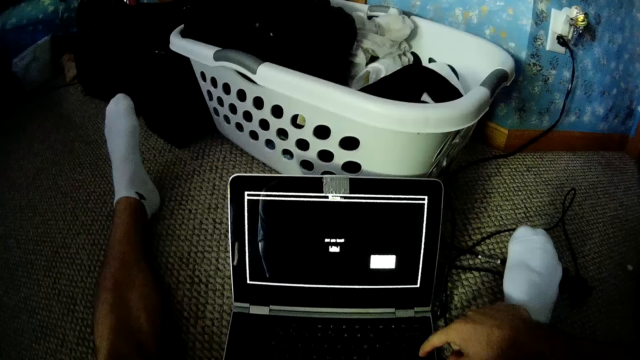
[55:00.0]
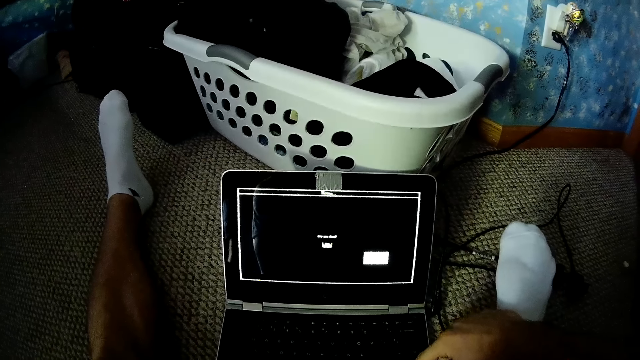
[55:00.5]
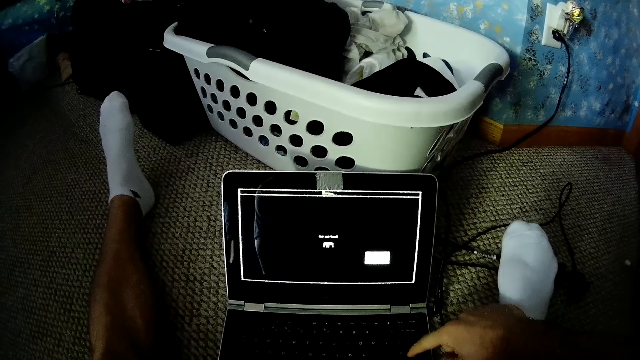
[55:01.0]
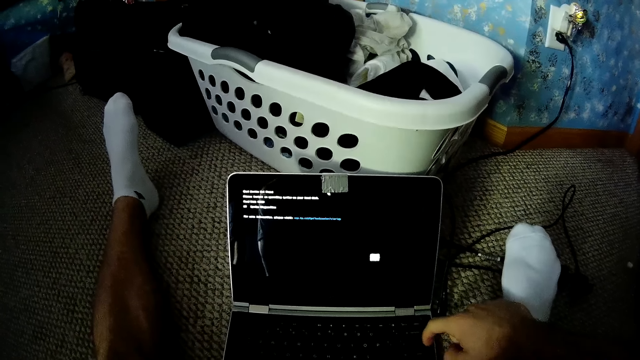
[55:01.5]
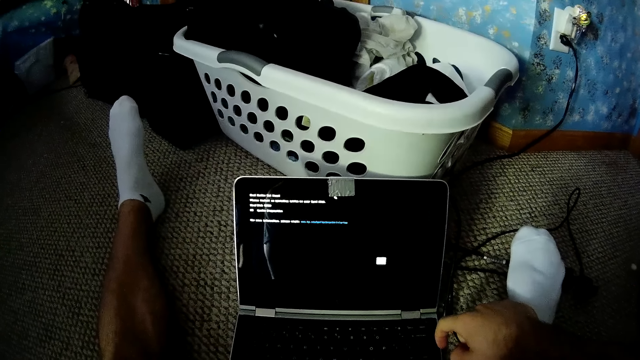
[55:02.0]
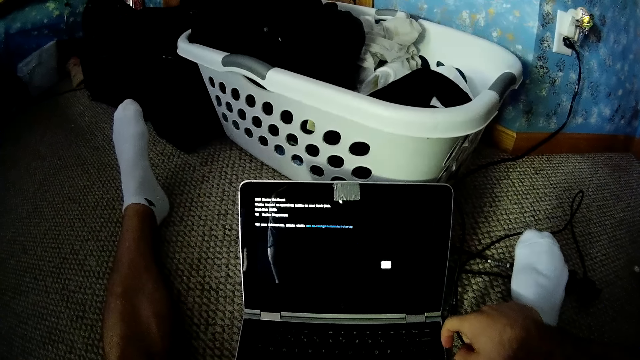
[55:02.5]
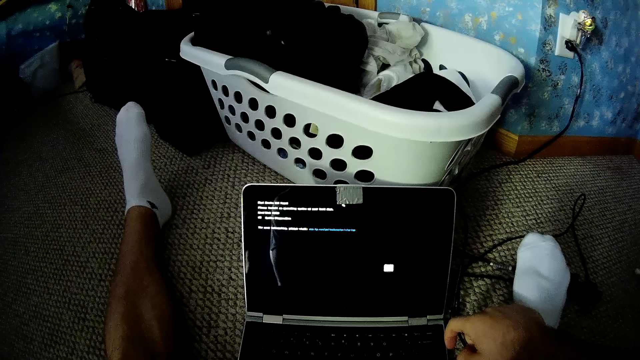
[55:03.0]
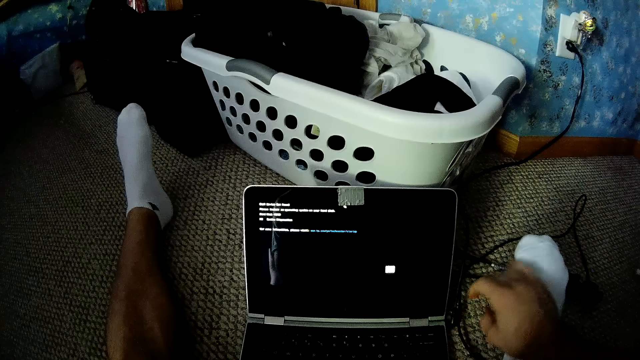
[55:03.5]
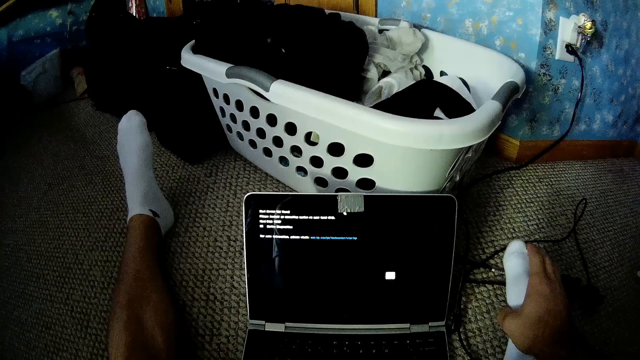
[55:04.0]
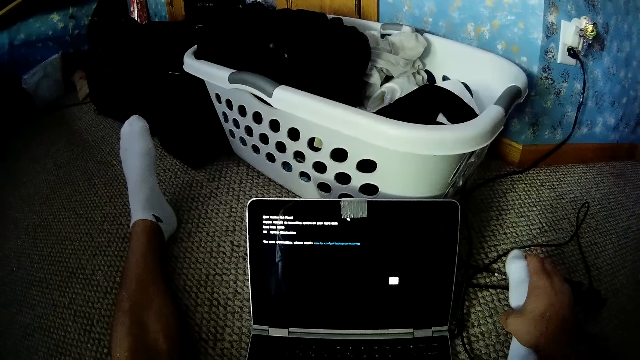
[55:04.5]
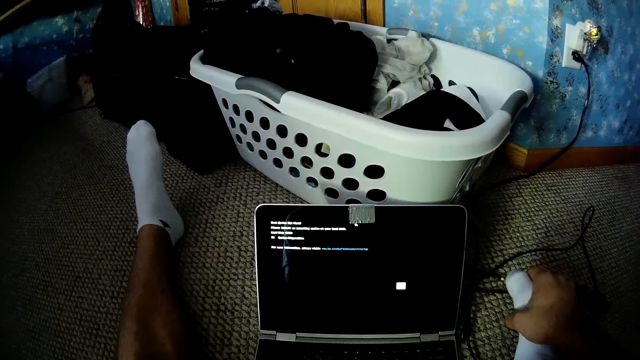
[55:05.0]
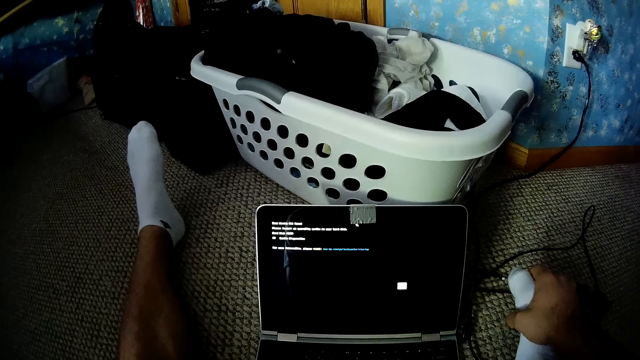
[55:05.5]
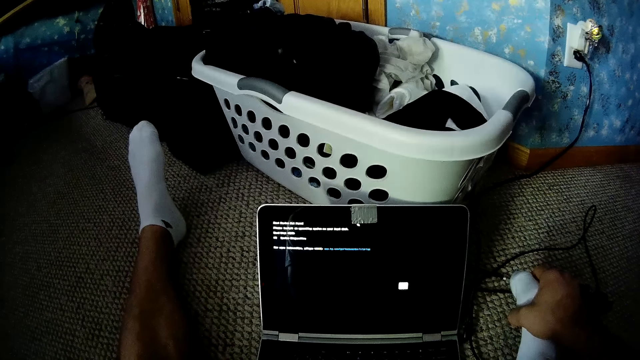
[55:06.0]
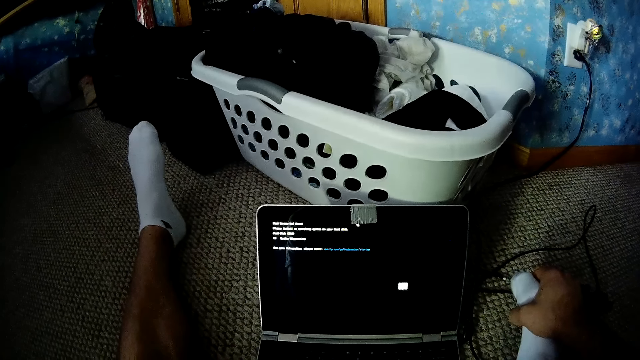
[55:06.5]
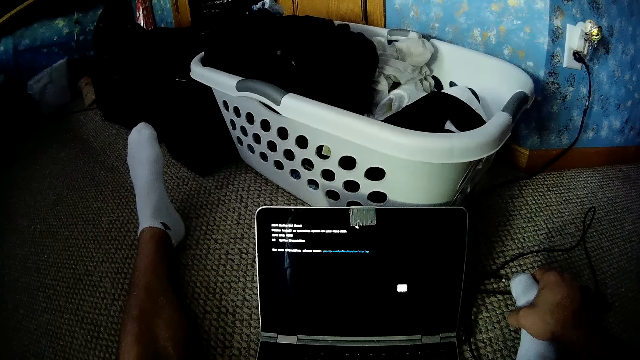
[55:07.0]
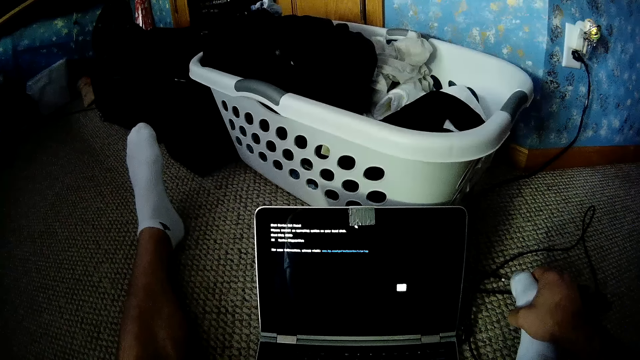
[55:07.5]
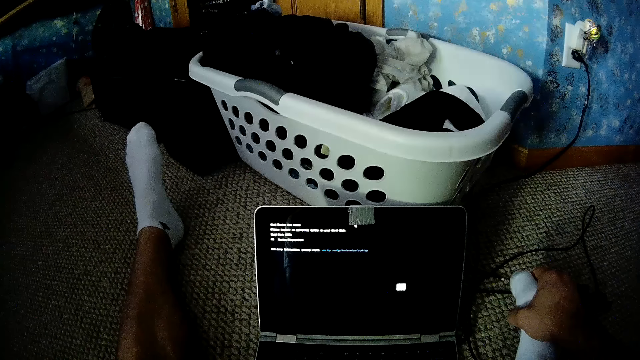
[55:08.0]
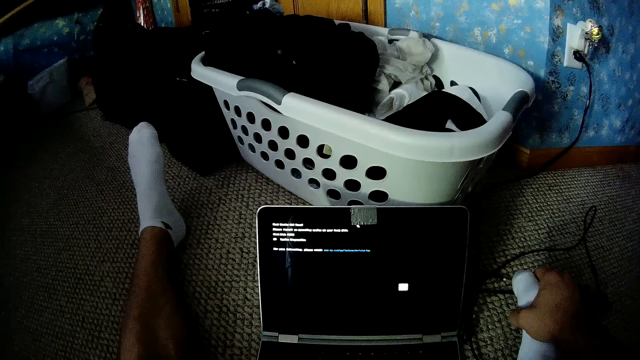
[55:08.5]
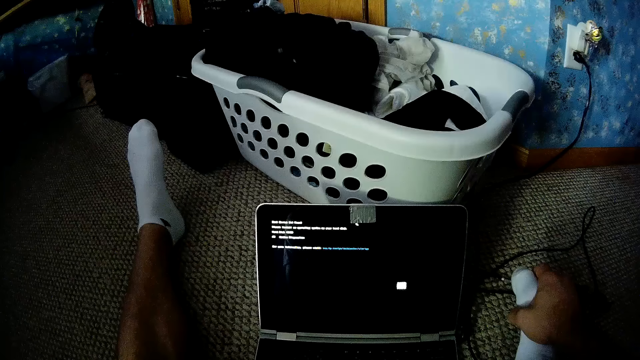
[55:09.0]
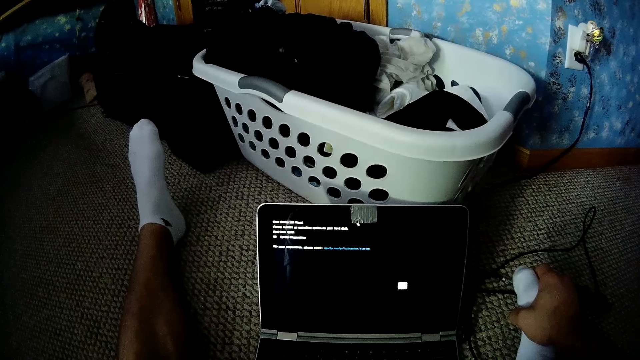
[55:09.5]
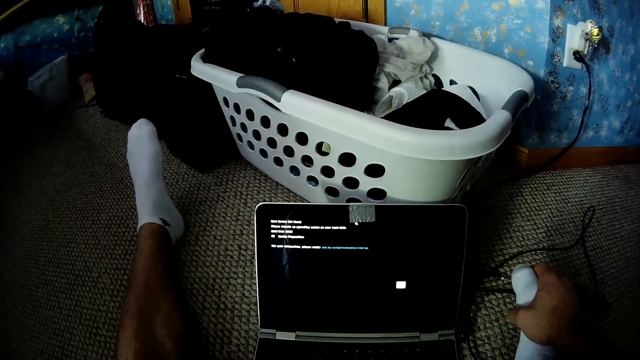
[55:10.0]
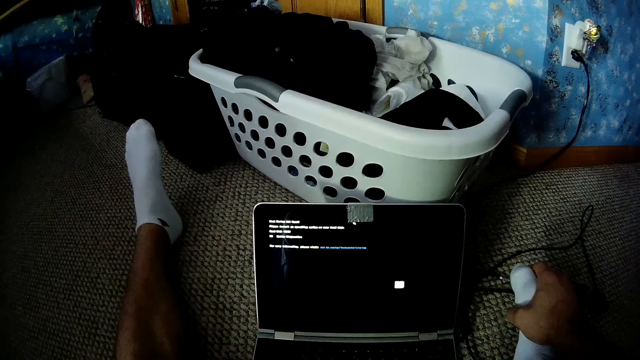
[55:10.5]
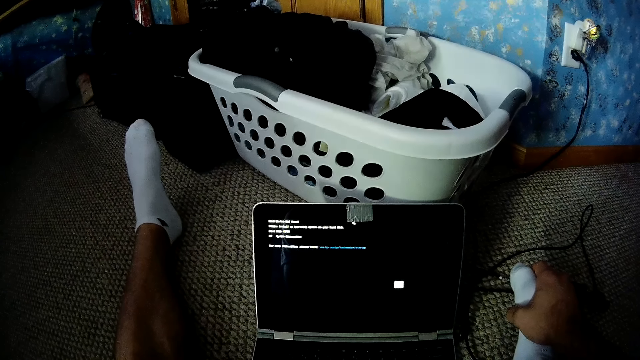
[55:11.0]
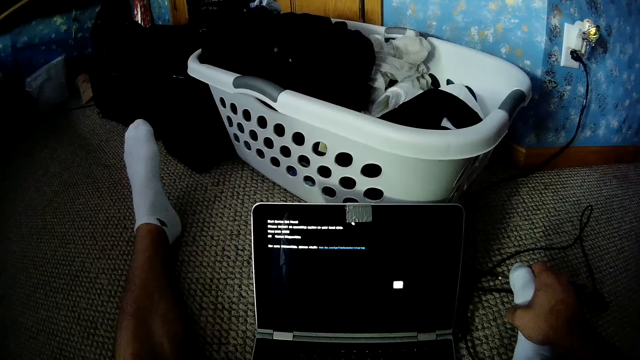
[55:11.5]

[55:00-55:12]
The camera wearer stops touching the toe. They look at the laptop. They move a hand. They touch the toe.

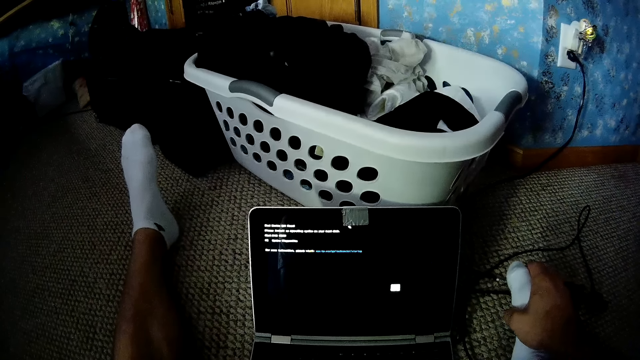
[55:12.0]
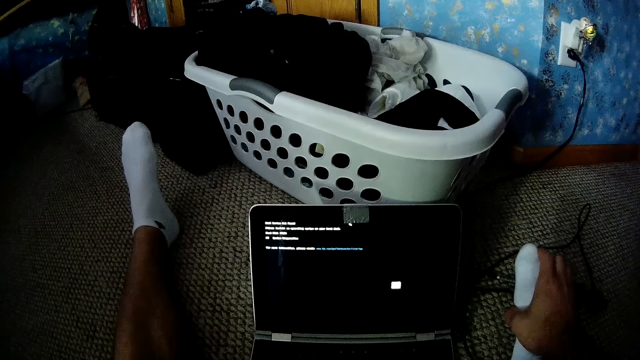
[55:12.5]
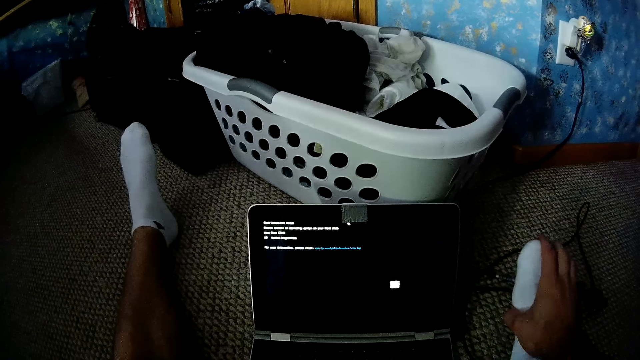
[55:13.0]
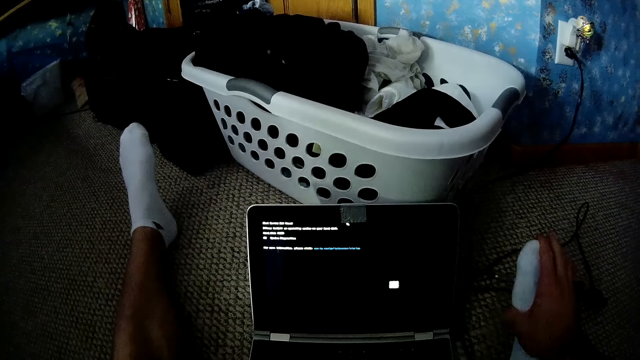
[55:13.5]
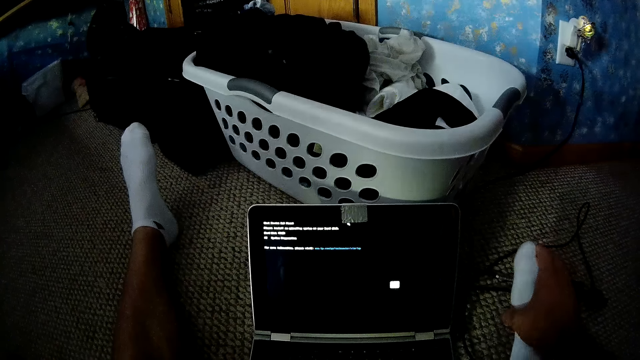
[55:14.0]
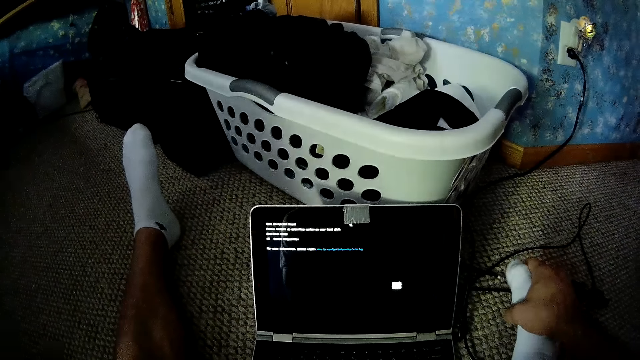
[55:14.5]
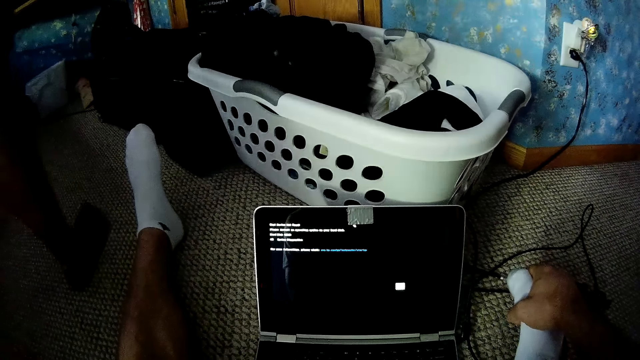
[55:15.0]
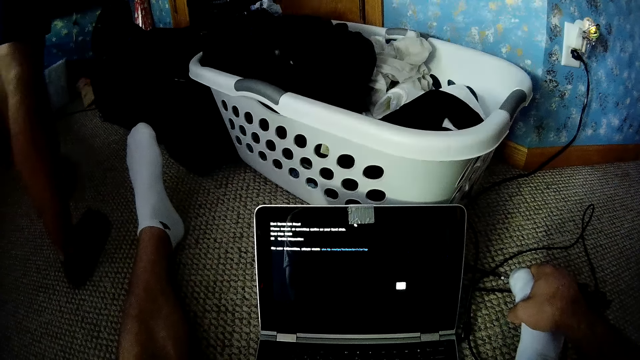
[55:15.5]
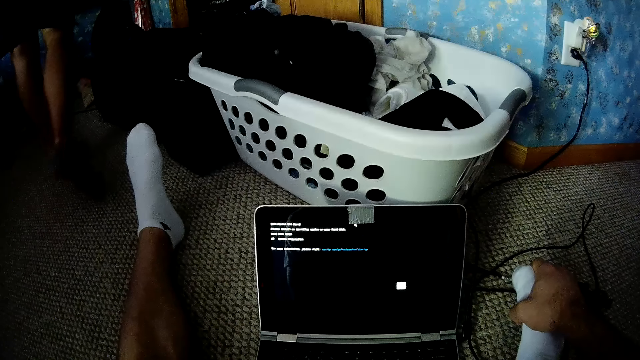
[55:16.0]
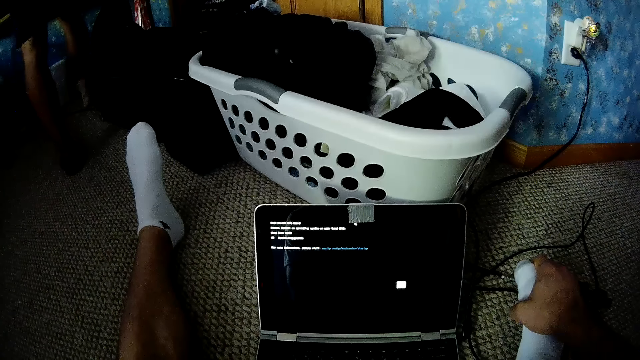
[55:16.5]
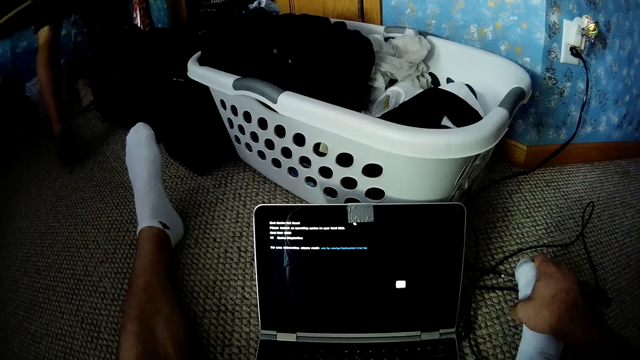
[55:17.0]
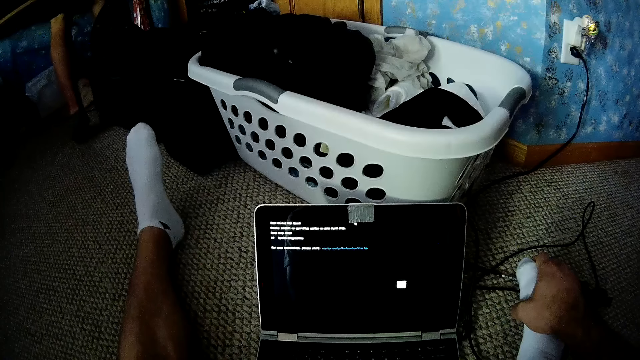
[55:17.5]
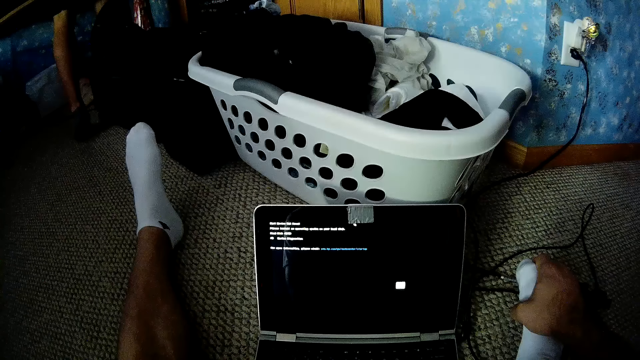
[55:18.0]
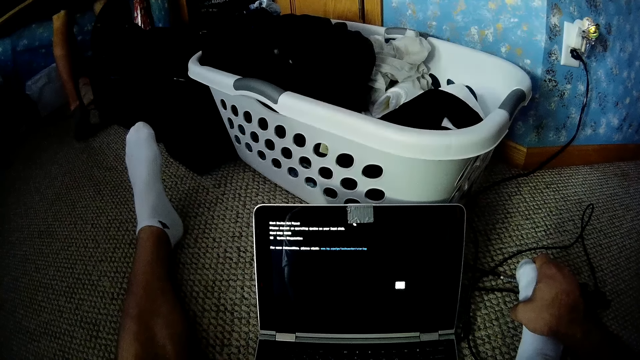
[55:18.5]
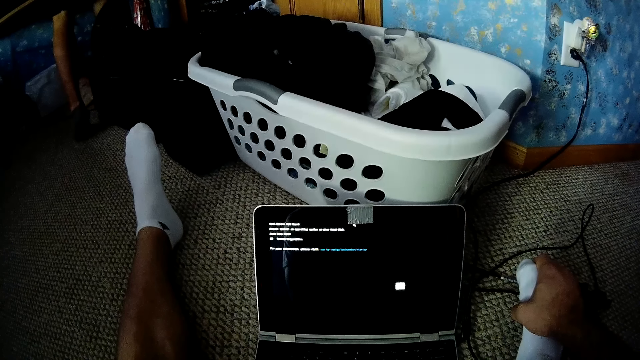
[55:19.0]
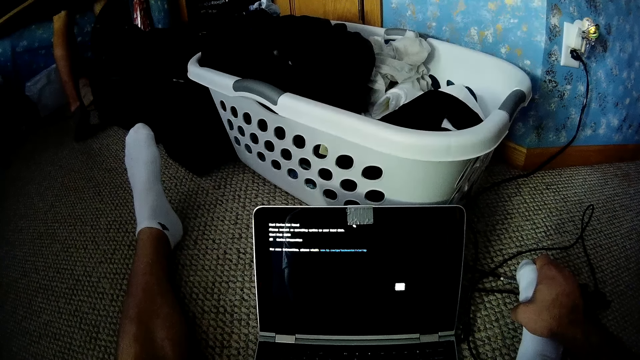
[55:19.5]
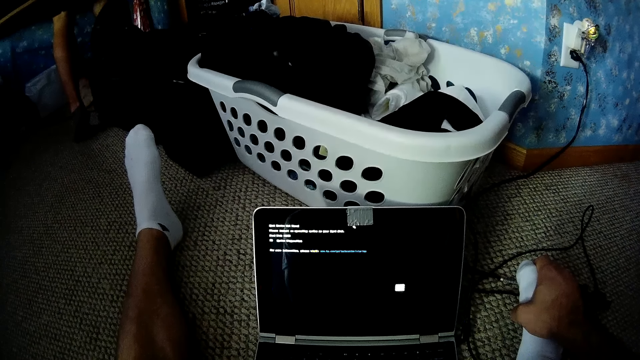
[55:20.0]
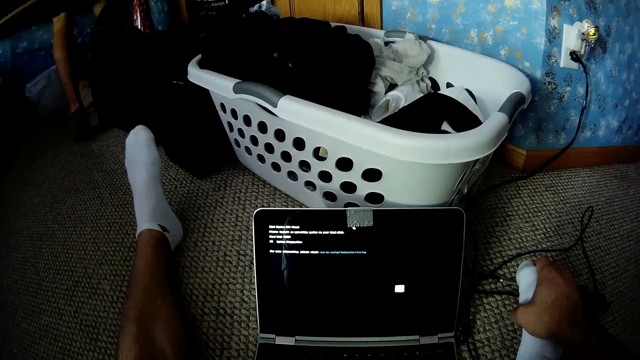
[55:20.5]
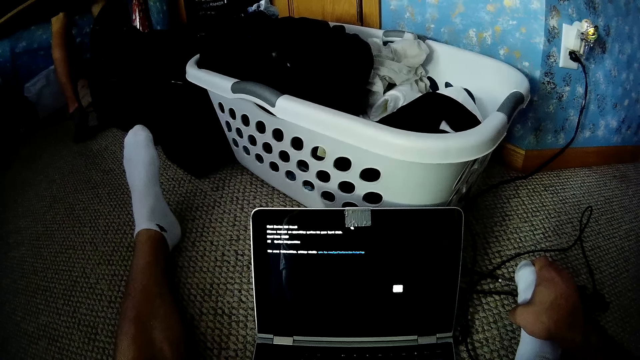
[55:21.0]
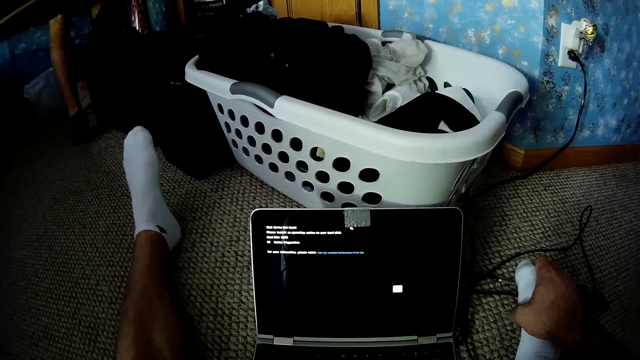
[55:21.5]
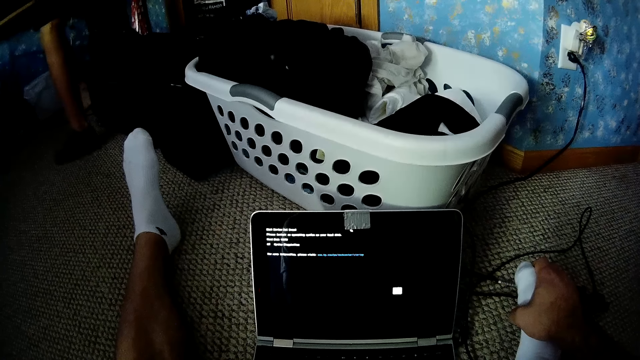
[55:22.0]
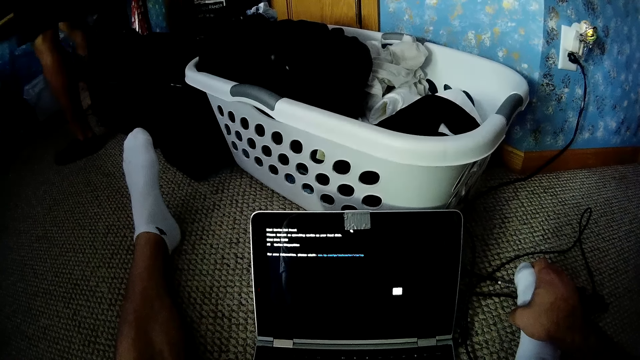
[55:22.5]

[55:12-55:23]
A person walks around a room. The camera wearer touches a toe.
